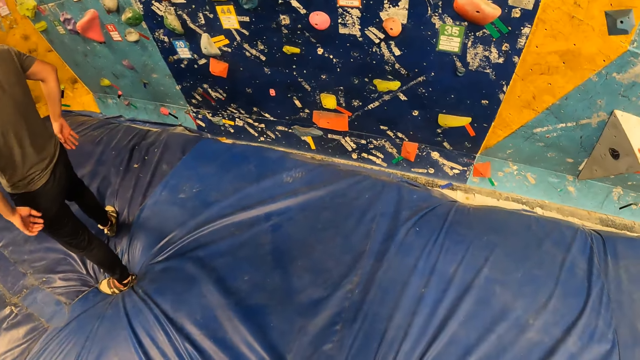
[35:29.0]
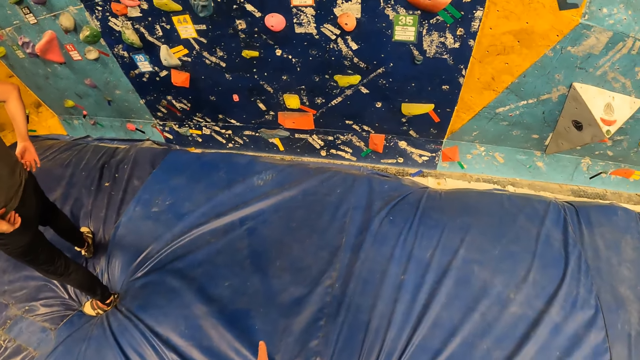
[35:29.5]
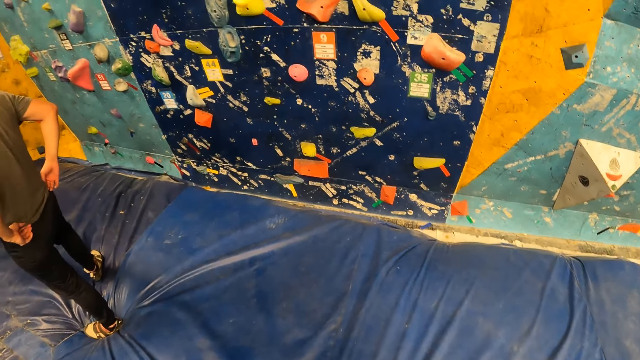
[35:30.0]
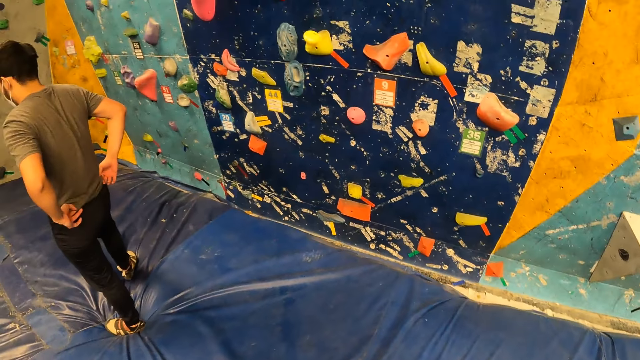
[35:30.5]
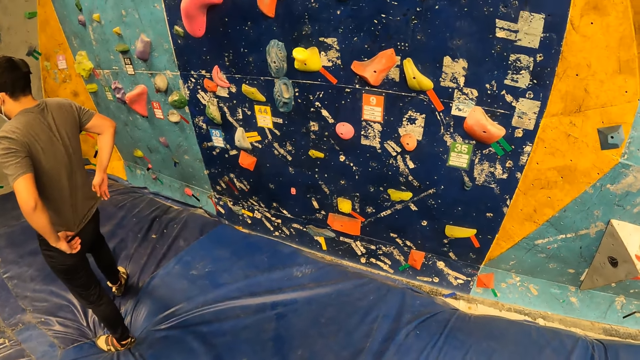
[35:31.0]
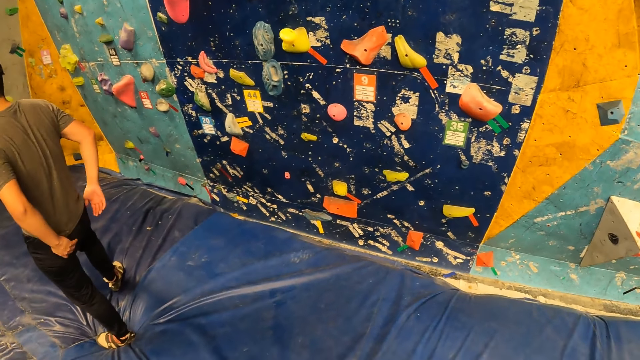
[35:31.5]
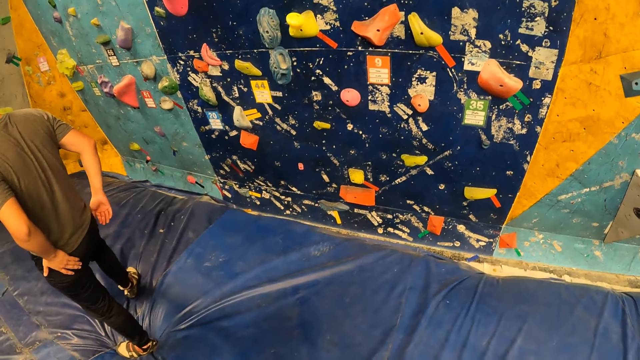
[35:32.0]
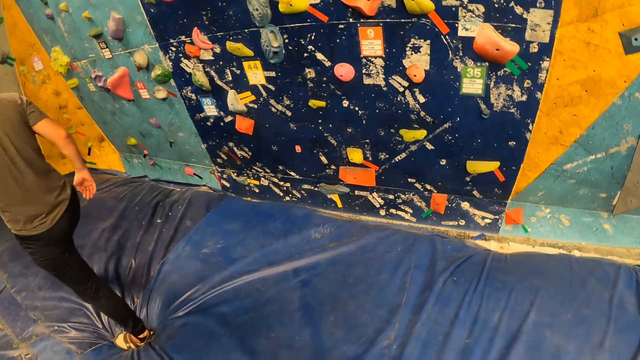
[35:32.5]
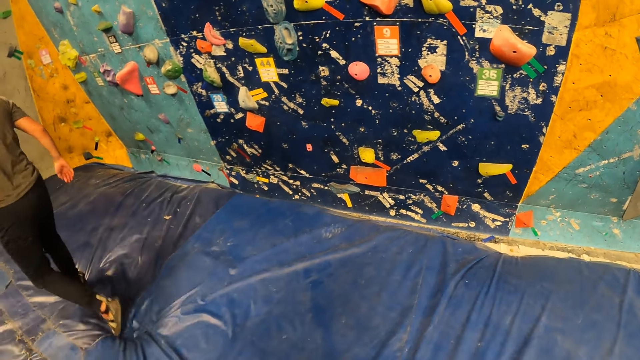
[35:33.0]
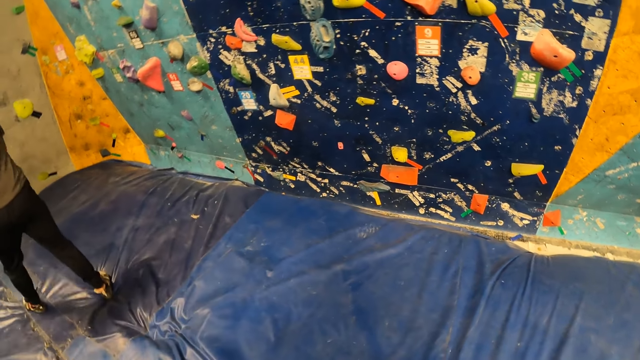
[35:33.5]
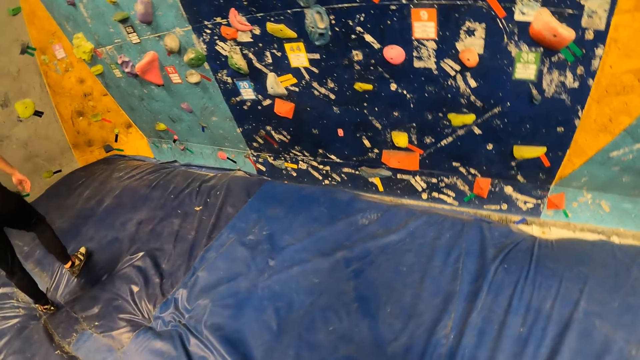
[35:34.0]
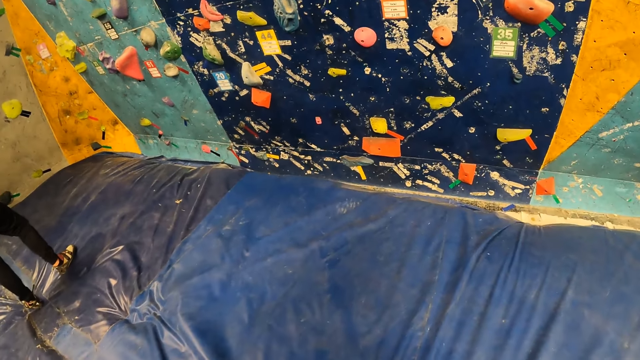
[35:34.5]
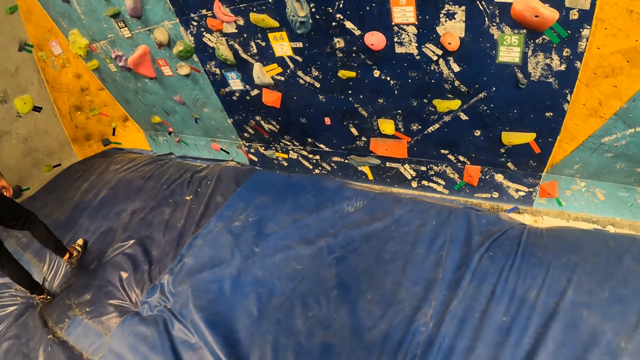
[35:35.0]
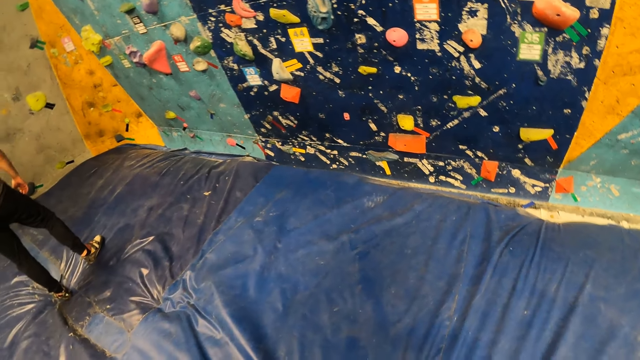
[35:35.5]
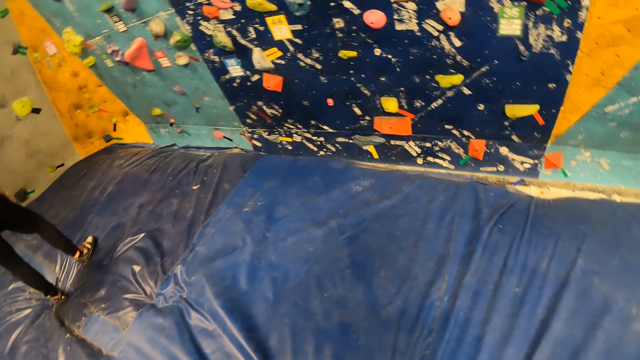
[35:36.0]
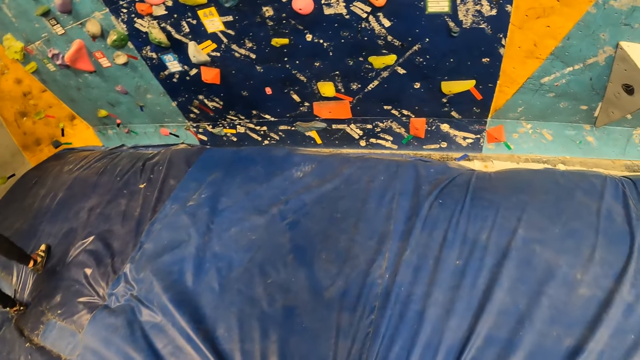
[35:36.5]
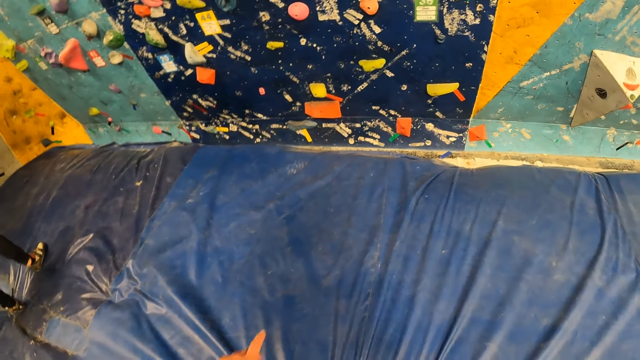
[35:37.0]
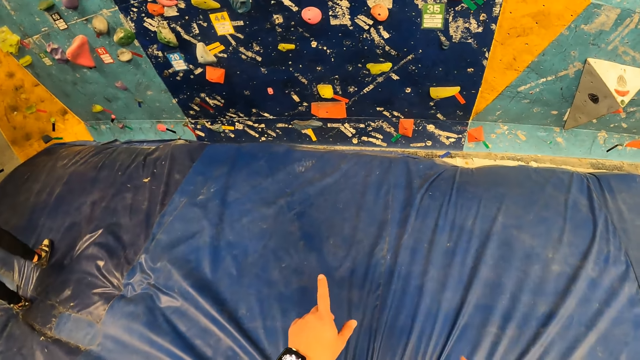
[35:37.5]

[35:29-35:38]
The camera wearer looks around.

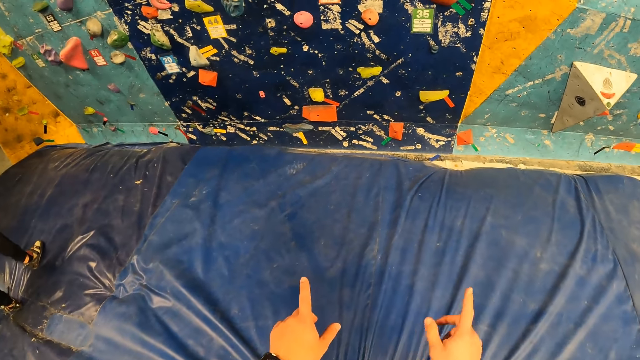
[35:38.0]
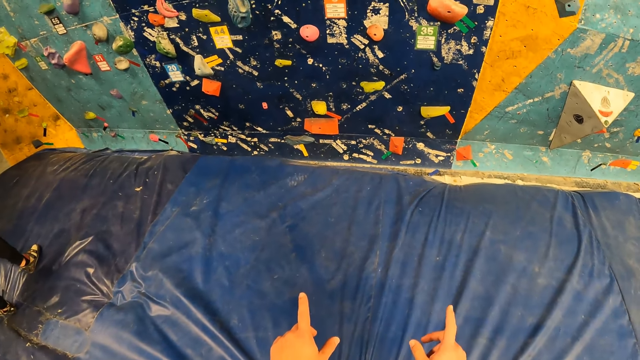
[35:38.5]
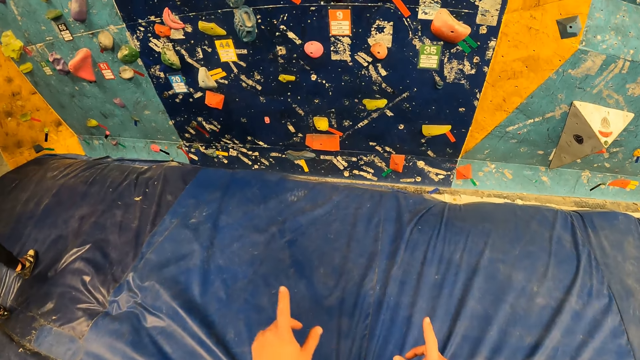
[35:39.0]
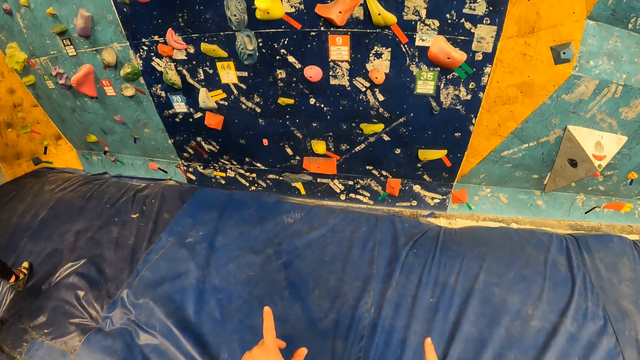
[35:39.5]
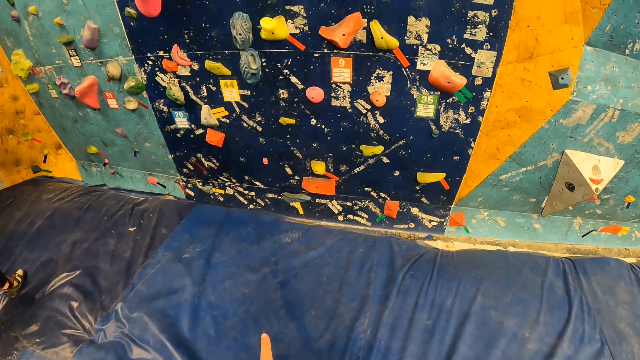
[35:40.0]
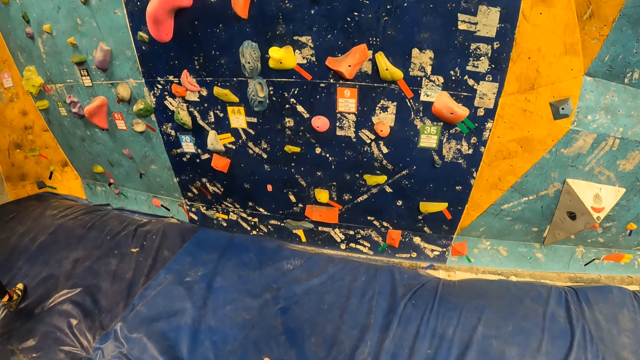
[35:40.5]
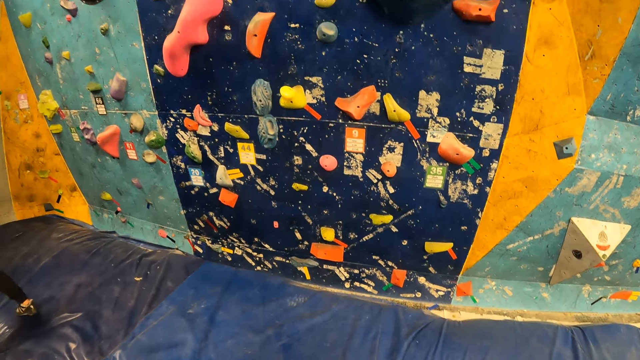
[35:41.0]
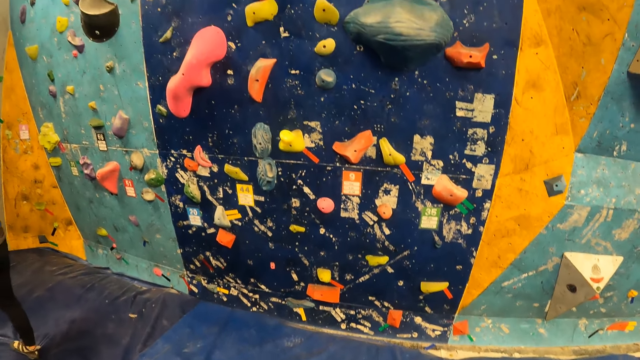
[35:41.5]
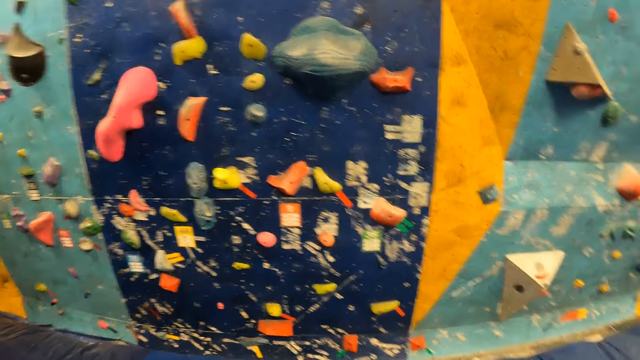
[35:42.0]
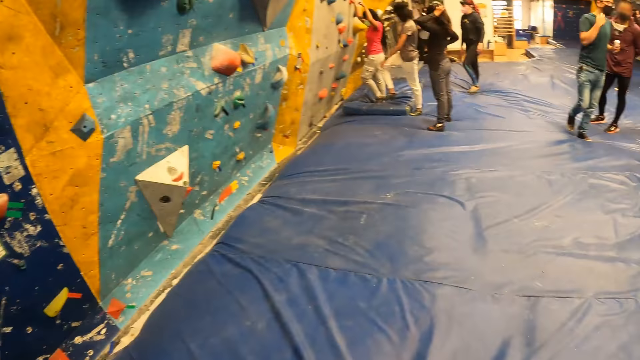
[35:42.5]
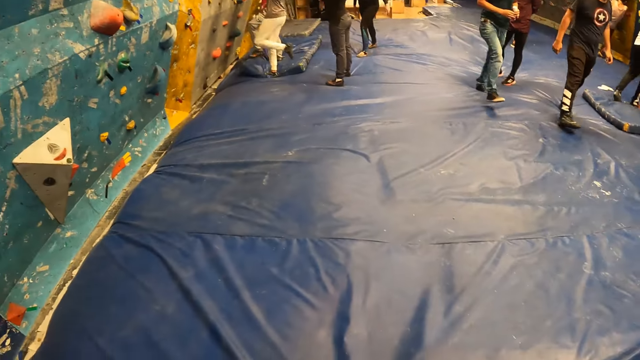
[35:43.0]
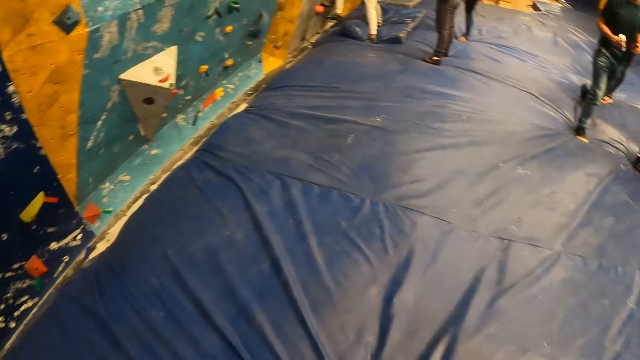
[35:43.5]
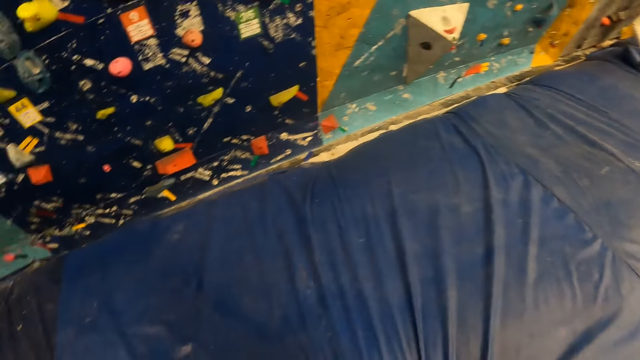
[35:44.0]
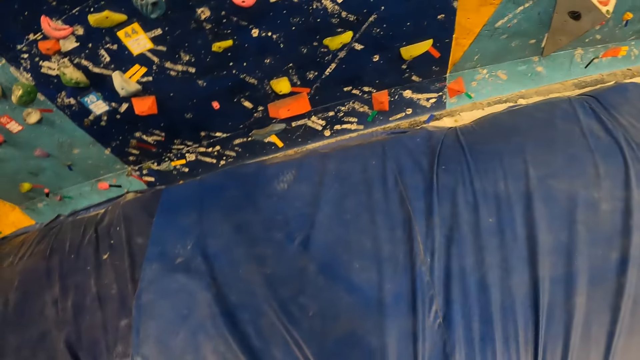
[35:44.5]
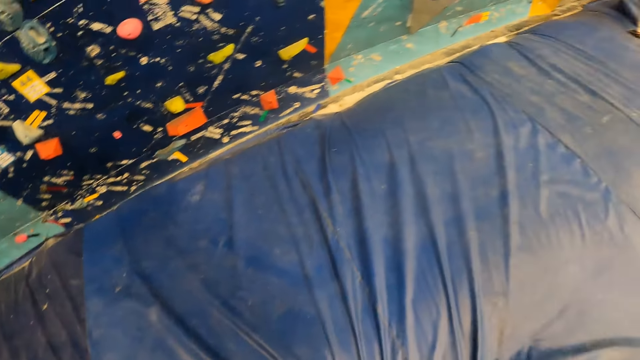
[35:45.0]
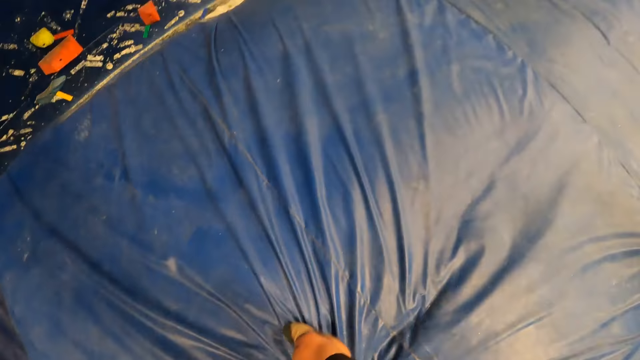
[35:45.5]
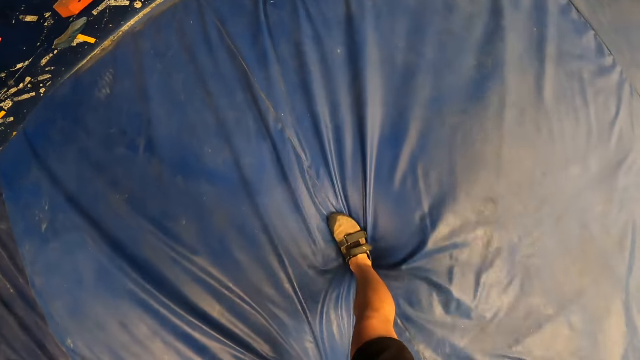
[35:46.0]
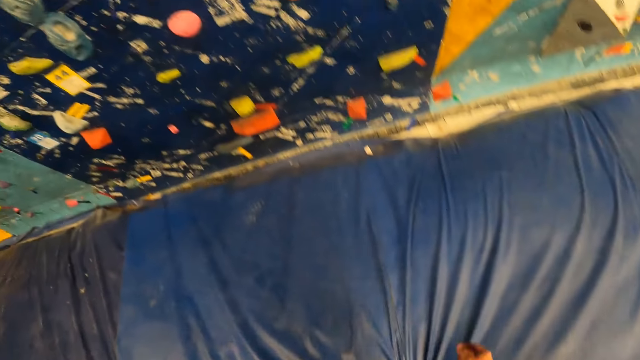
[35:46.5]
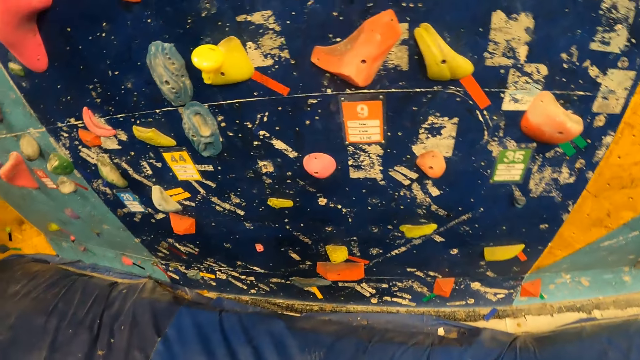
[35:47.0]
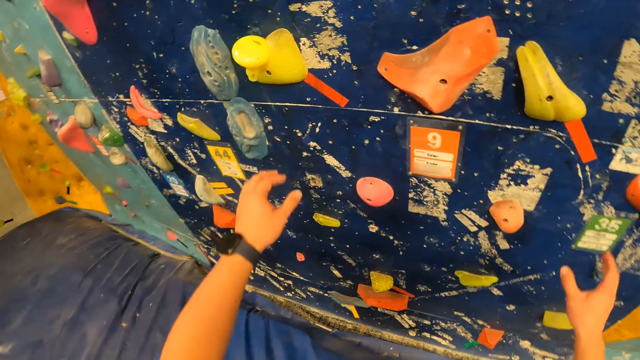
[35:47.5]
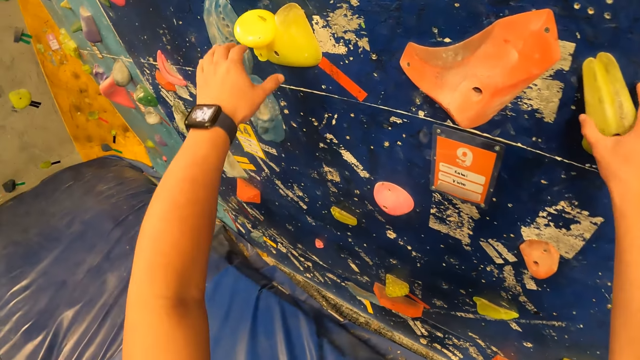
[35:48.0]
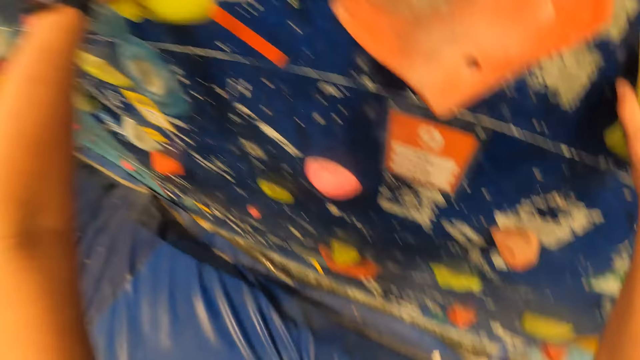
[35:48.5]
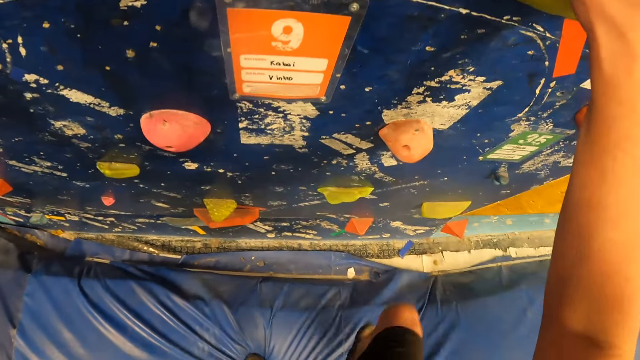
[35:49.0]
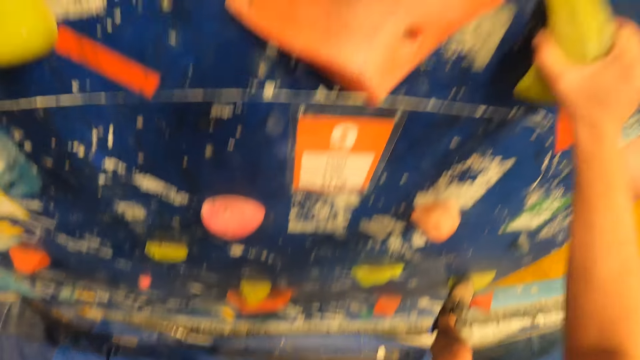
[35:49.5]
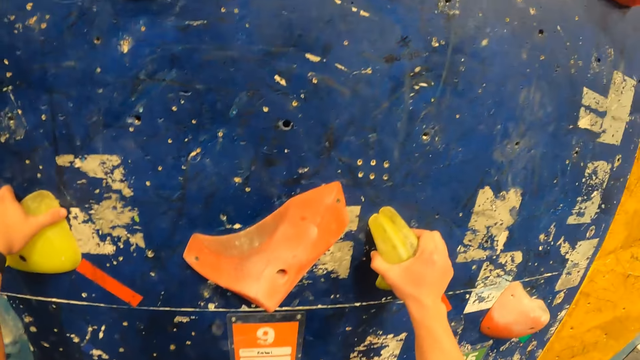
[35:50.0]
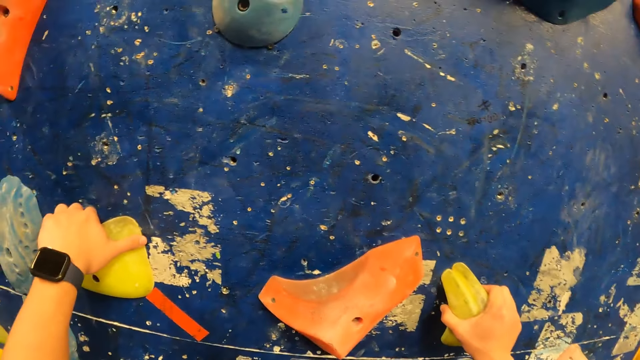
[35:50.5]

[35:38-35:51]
The camera wearer points at the climbing wall with his hands. He looks around. He walks around. He climbs the rock wall with both hands.
